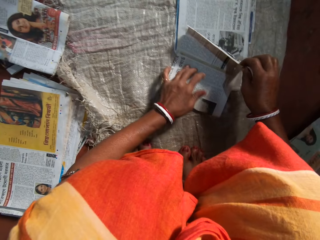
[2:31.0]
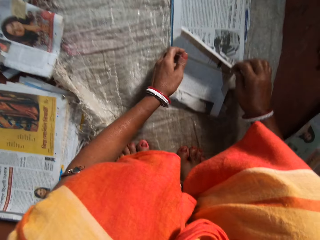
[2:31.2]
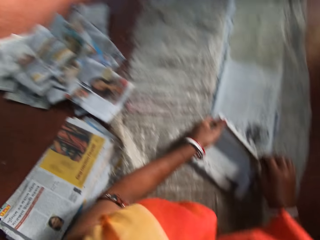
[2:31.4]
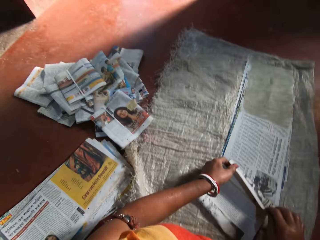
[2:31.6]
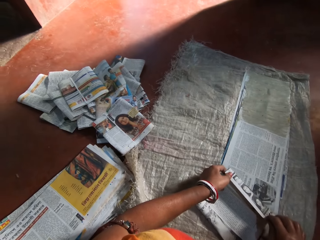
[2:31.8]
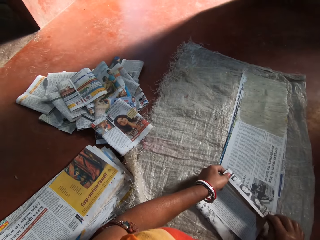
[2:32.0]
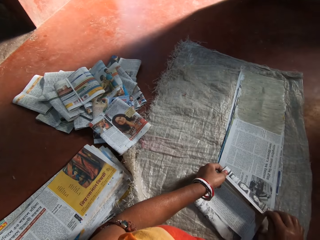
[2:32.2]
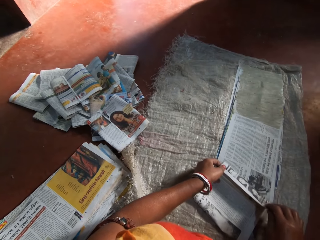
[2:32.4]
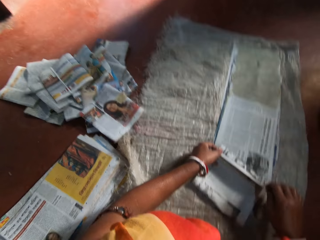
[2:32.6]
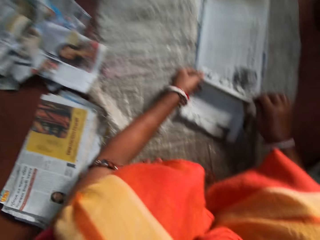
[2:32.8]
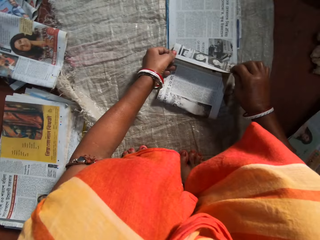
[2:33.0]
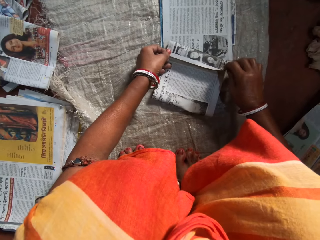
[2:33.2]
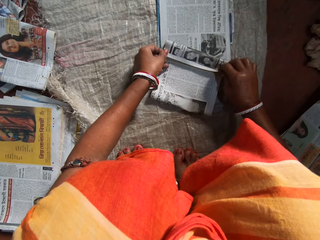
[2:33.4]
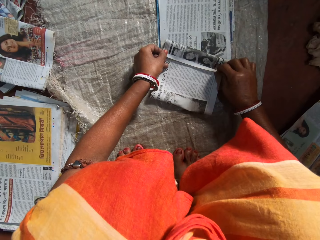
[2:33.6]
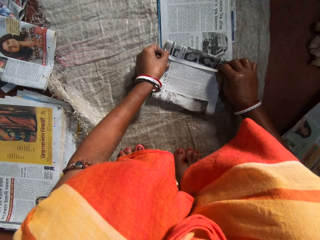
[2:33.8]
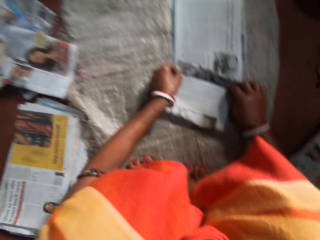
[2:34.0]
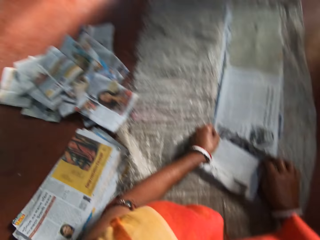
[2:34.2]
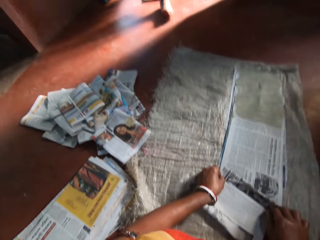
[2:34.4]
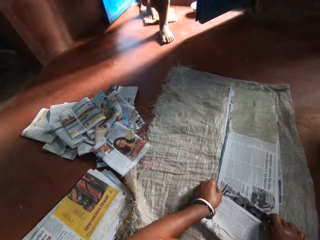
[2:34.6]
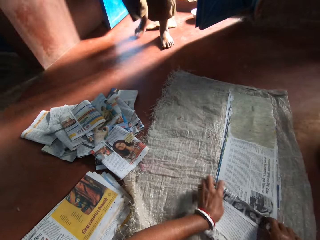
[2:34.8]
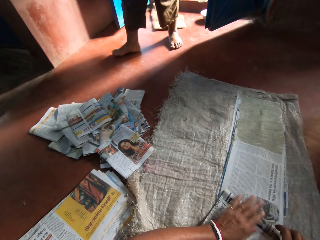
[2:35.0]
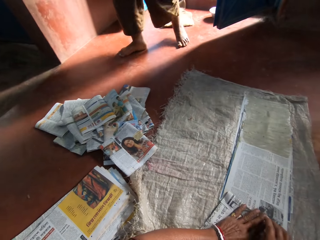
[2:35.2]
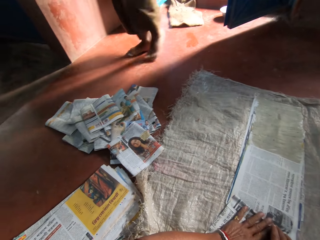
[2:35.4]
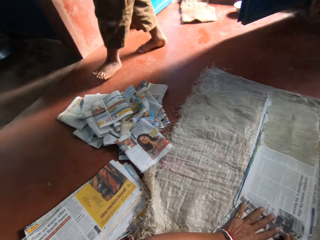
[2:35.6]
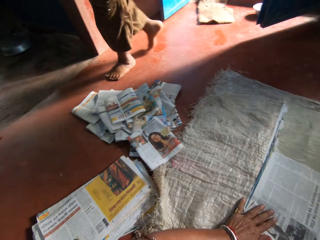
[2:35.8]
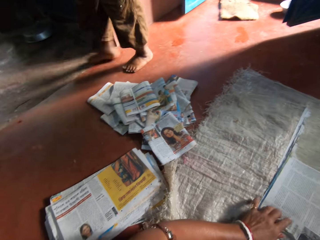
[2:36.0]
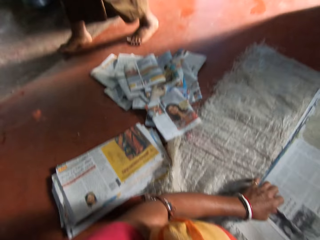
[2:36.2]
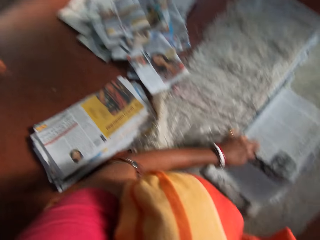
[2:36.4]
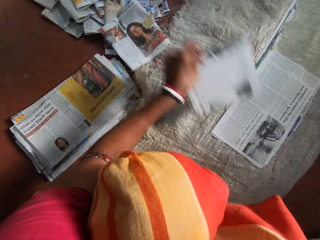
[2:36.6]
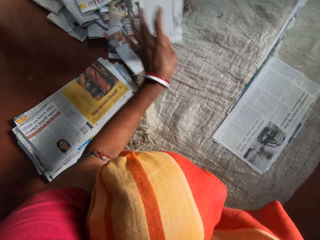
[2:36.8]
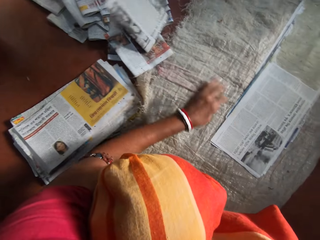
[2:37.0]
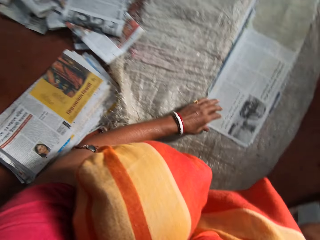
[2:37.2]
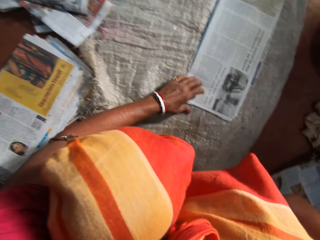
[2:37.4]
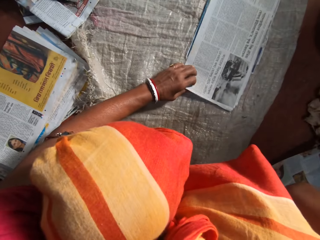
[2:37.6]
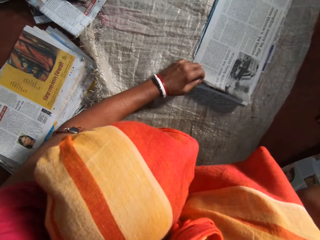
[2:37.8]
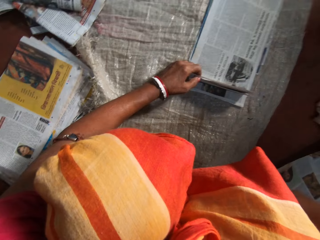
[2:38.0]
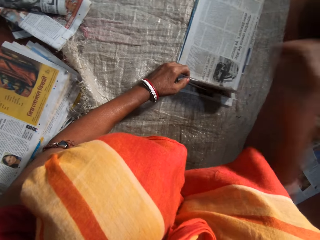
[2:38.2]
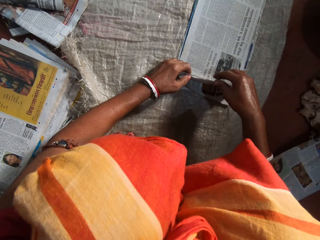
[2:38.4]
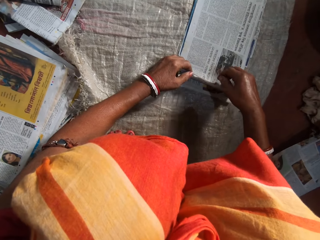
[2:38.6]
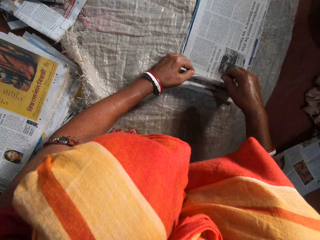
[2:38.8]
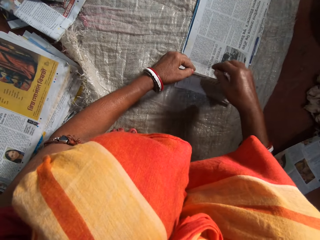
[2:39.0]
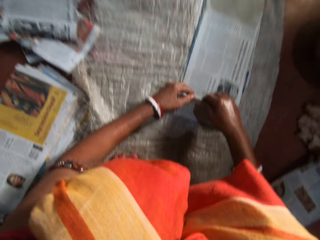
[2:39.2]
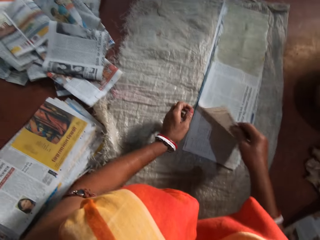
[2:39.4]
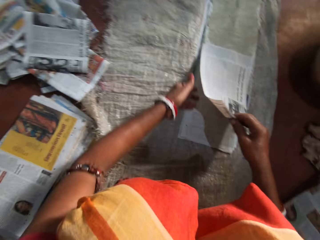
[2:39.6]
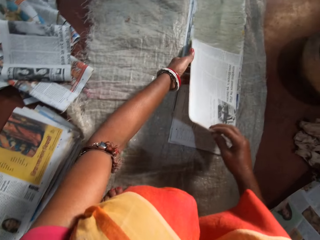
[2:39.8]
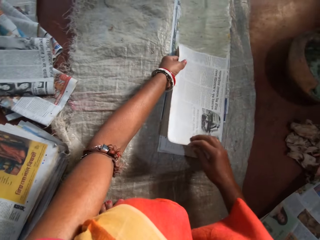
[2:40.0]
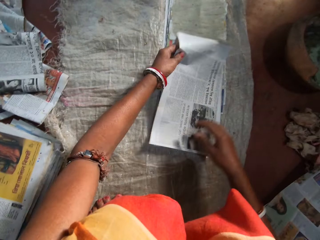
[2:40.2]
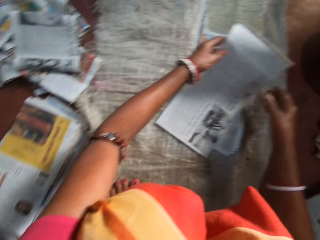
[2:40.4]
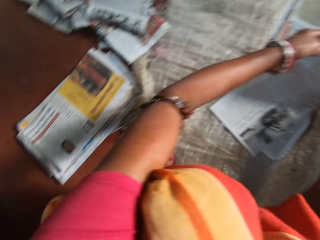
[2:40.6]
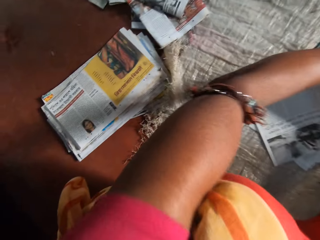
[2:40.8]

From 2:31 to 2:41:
The camera wearer folds the newspaper. A man walks in front of the camera wearer. The camera wearer presses the newspaper with her hands. She lifts a newspaper from the others. She places the folded paper on a pile of papers with her left hand. She picks another paper from an array of papers on the floor with her hands. She holds the newspapers with her left hand. She lowers her right hand.

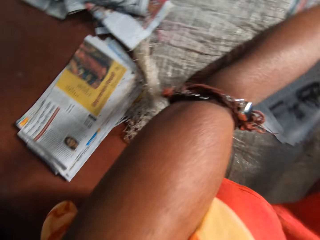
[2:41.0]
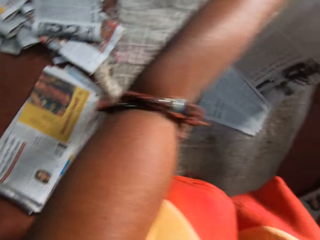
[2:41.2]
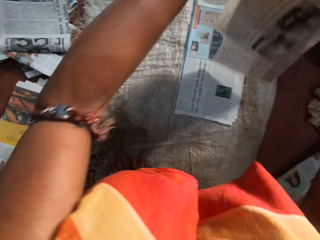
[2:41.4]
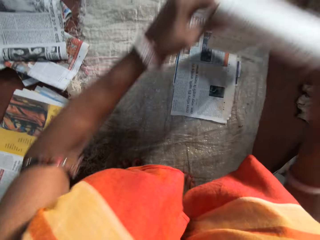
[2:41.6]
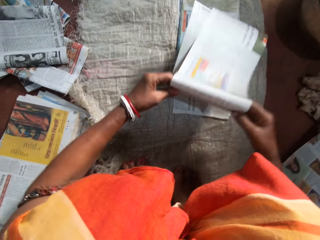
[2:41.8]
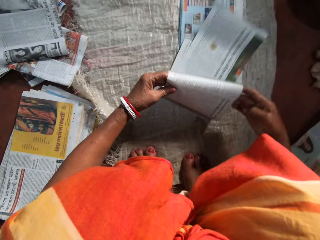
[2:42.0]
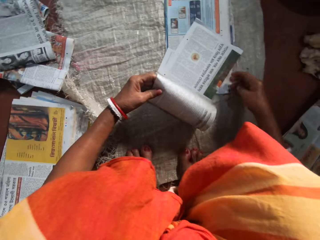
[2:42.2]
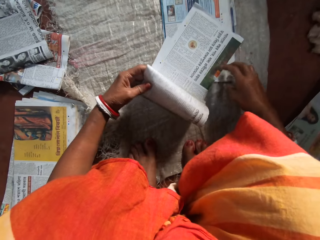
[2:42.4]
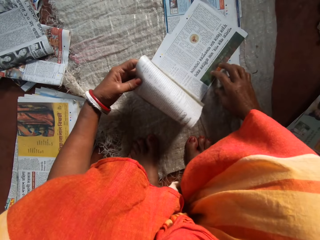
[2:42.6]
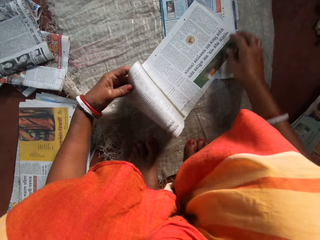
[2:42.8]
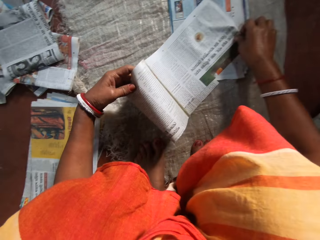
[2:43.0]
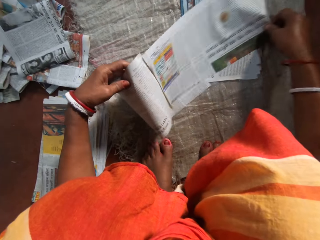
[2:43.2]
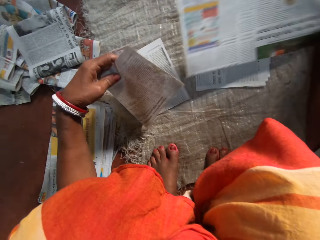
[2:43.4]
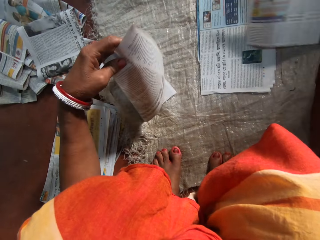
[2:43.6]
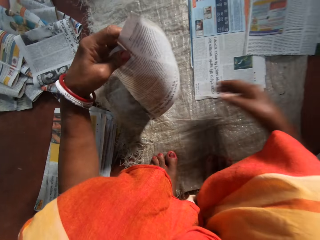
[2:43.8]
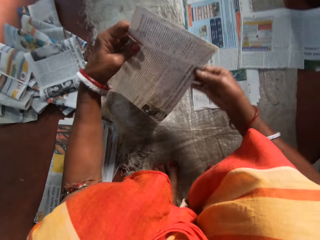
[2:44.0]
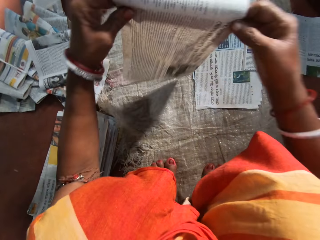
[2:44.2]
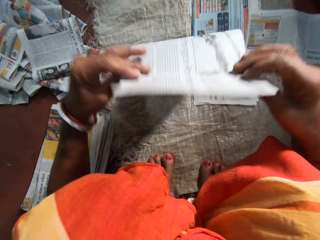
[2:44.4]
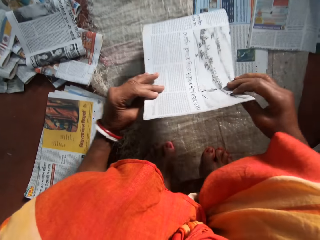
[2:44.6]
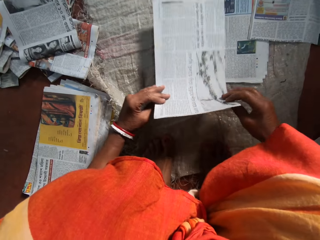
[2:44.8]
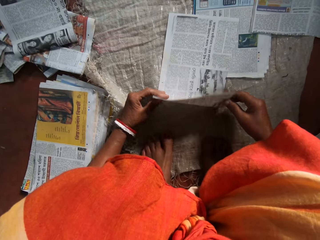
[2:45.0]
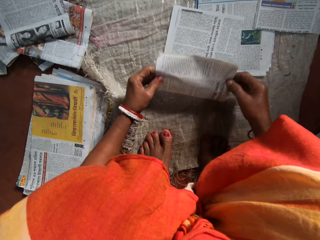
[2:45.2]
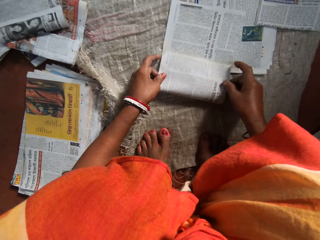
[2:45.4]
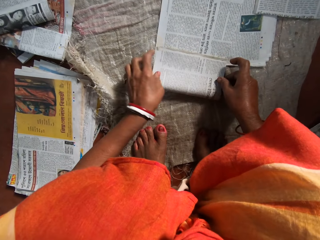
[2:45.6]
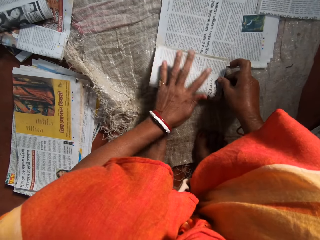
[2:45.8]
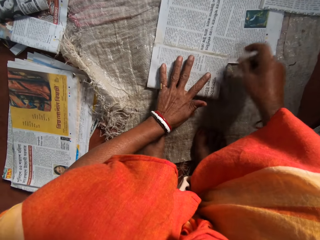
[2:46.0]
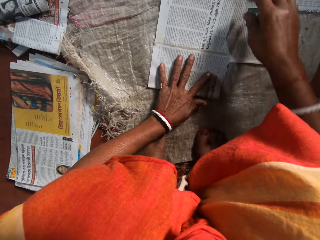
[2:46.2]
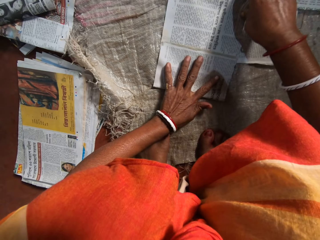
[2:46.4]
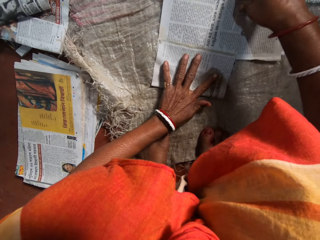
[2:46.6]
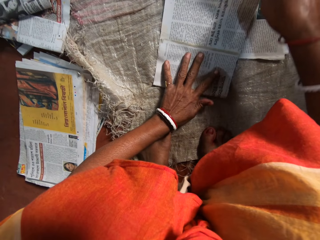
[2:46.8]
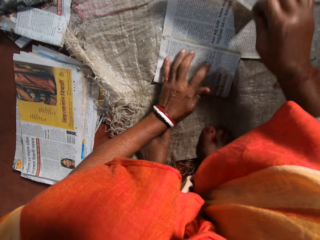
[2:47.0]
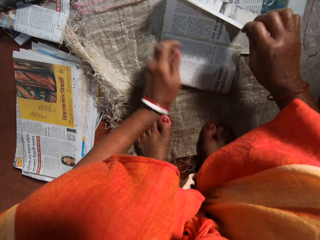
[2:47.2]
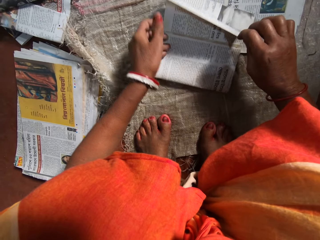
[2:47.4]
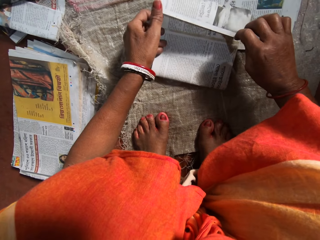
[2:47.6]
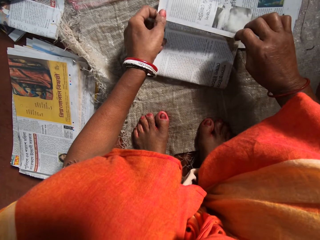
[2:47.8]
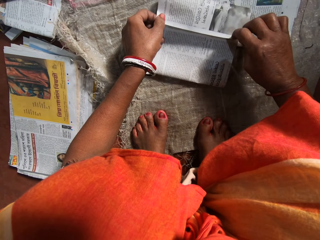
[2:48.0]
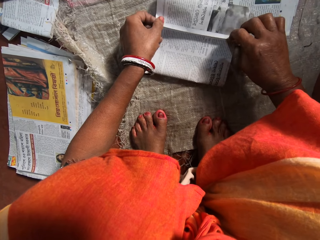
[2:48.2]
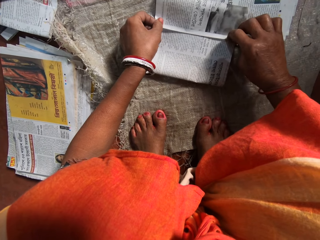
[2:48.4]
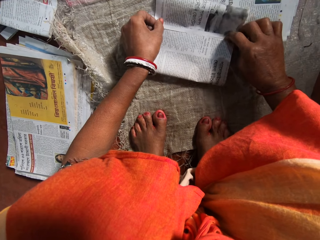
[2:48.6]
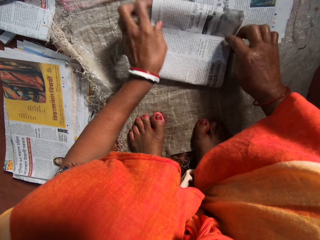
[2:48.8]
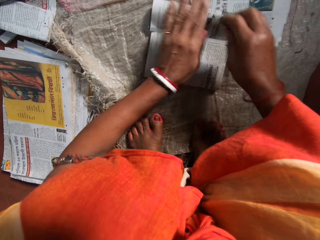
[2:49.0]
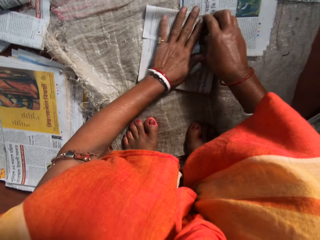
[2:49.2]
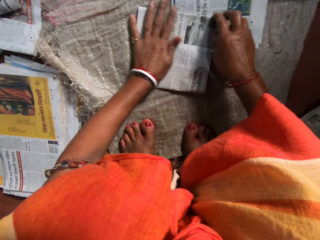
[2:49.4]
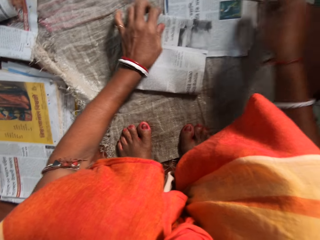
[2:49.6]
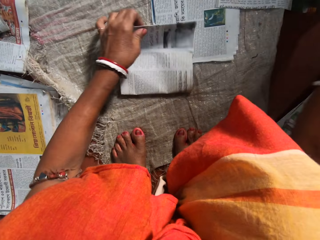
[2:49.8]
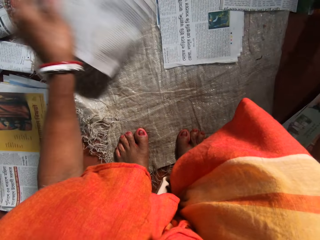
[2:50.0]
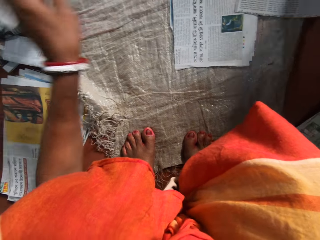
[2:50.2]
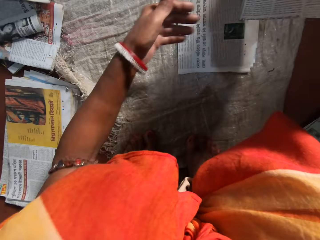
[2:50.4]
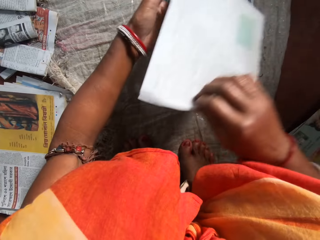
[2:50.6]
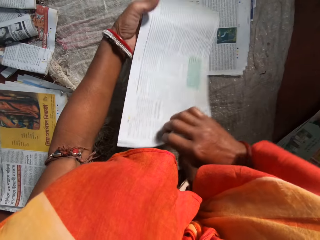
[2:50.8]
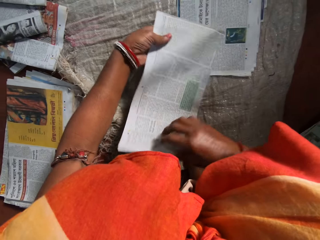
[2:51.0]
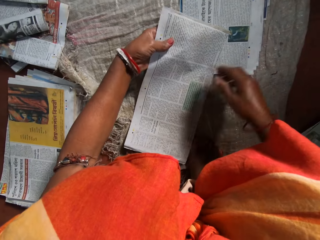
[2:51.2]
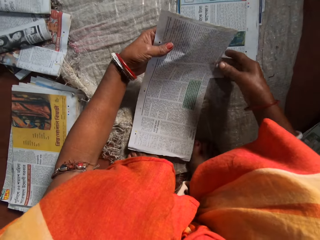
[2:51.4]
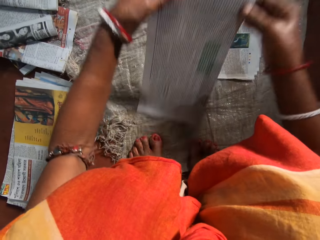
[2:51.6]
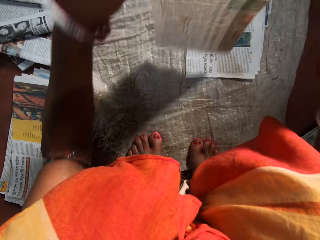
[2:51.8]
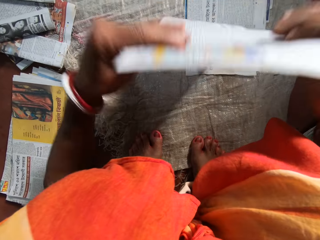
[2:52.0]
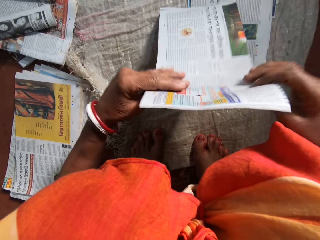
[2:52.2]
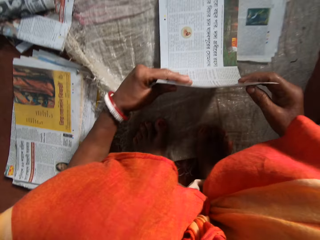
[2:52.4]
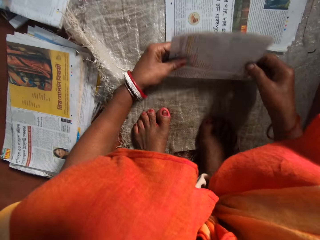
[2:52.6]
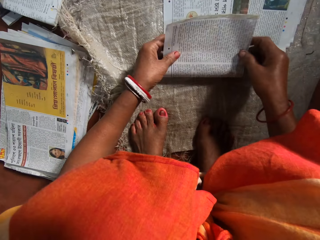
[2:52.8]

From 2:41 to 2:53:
The camera wearer lifts a newspaper from the others. She turns the newspaper. She places newspapers on the others. She separates the newspapers. She lifts a newspaper from the others. She places a newspaper on the others. She folds the paper with her hands. She puts her left hand on the newspaper. She folds the newspaper. She presses the newspaper with her hands. She lifts a newspaper from the others. She places the folded paper on a pile of papers with her left hand. She picks another paper from an array of papers on the floor with her hands. She holds the newspaper with her left hand. She lifts a newspaper. She places a newspaper on the others.
